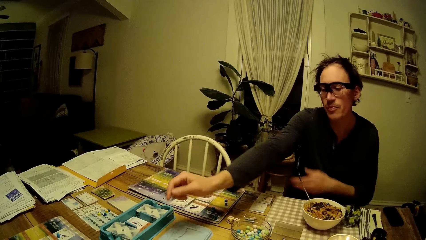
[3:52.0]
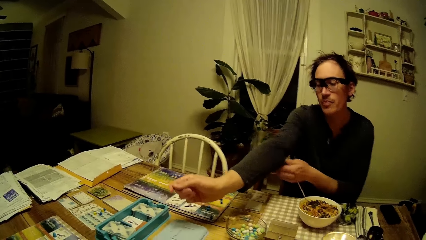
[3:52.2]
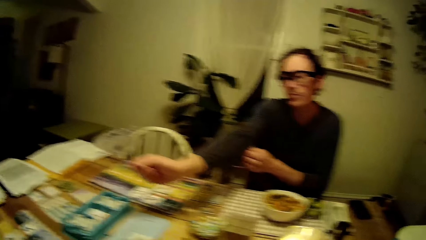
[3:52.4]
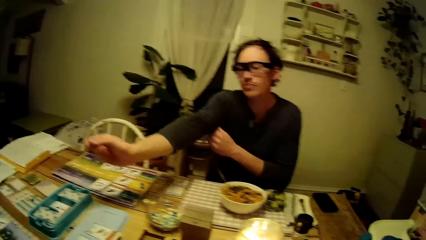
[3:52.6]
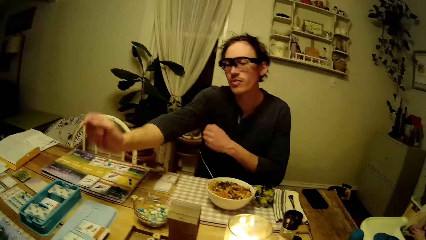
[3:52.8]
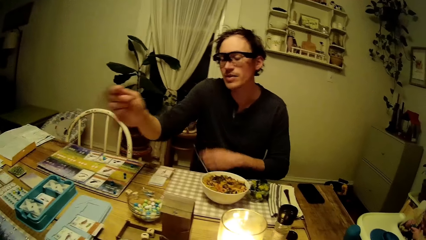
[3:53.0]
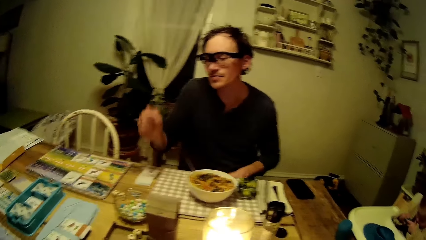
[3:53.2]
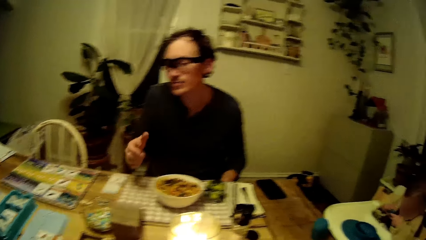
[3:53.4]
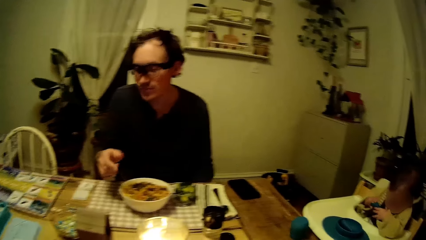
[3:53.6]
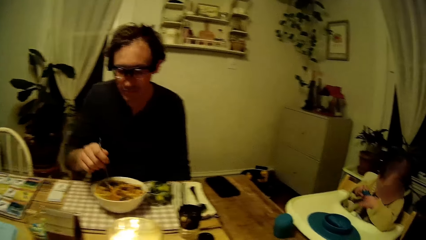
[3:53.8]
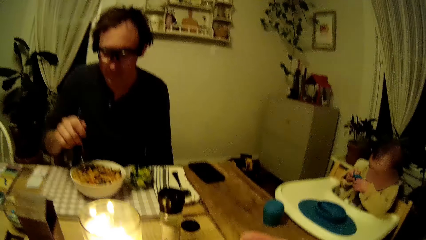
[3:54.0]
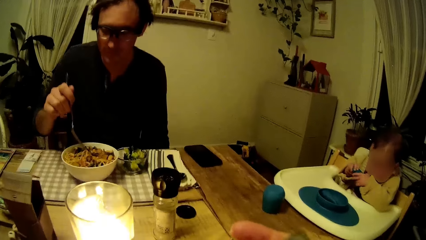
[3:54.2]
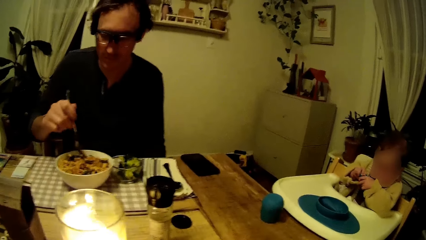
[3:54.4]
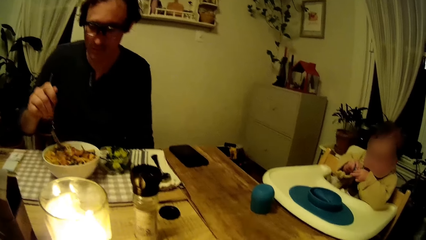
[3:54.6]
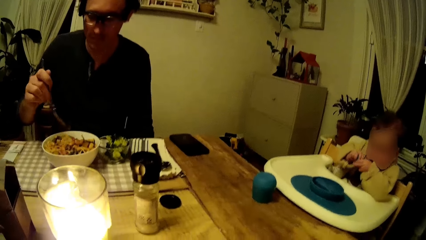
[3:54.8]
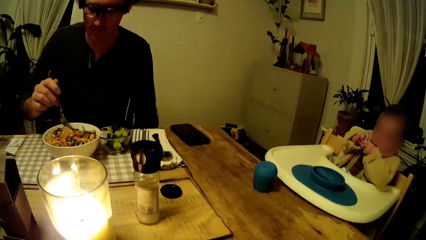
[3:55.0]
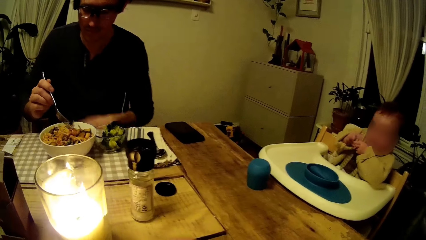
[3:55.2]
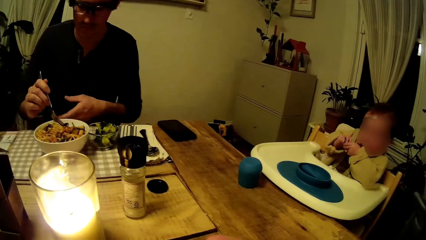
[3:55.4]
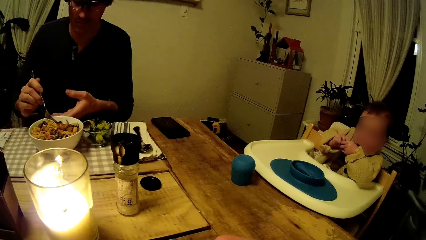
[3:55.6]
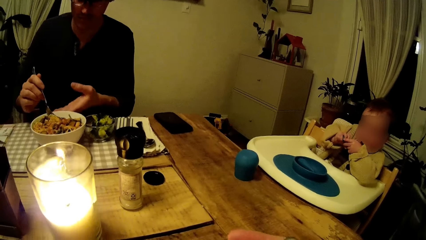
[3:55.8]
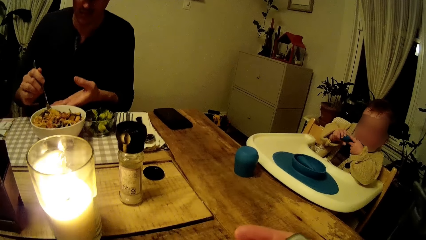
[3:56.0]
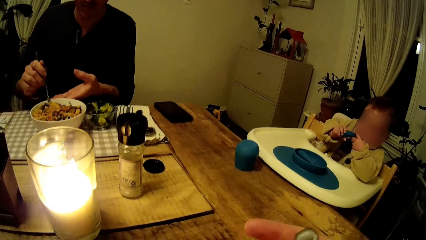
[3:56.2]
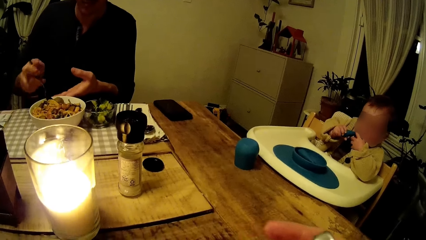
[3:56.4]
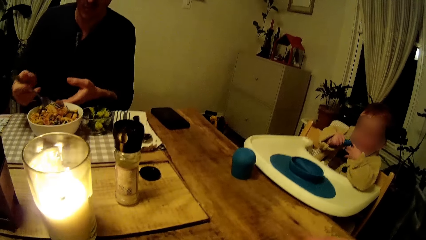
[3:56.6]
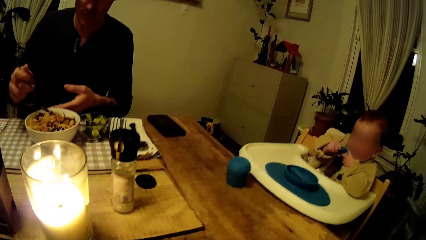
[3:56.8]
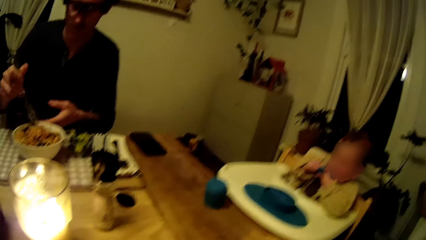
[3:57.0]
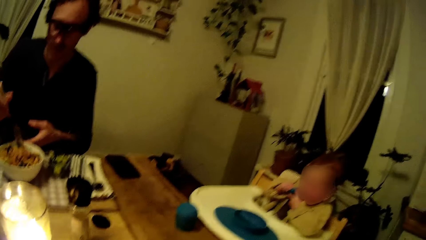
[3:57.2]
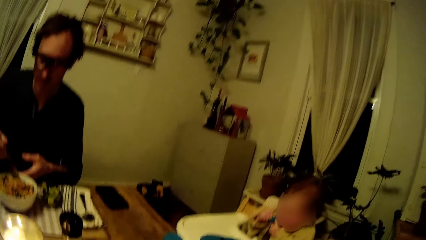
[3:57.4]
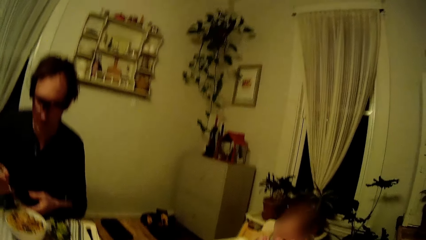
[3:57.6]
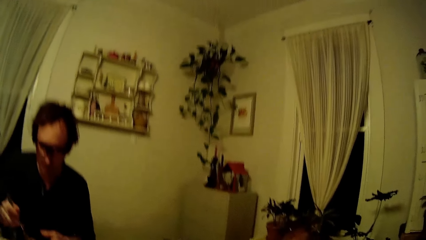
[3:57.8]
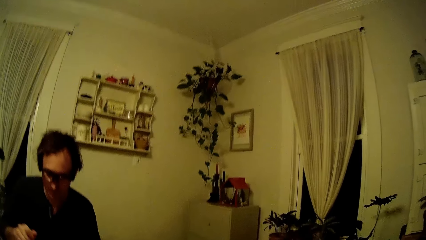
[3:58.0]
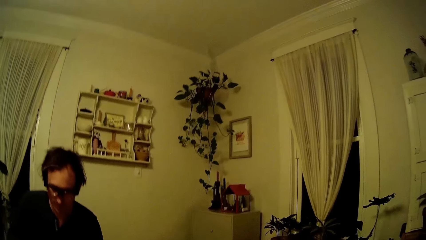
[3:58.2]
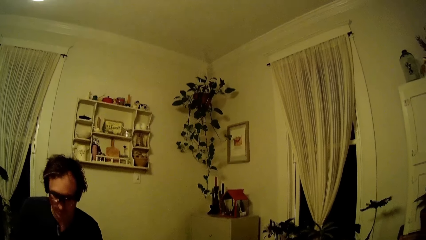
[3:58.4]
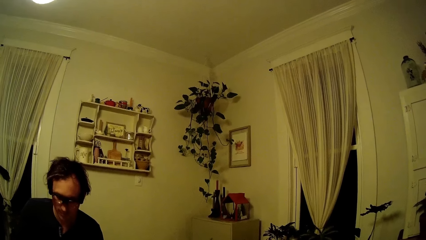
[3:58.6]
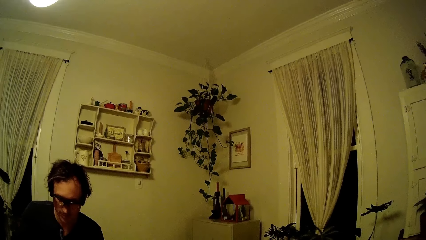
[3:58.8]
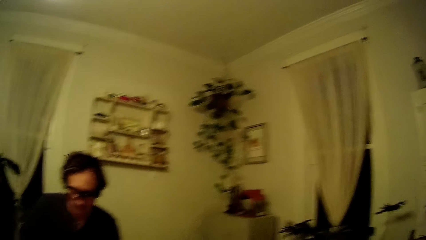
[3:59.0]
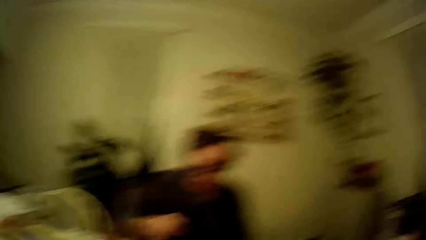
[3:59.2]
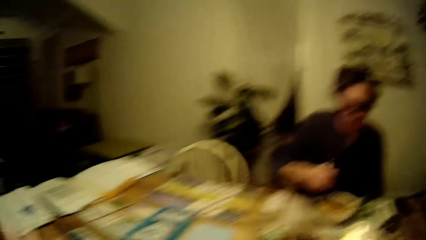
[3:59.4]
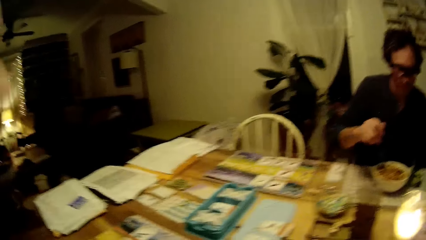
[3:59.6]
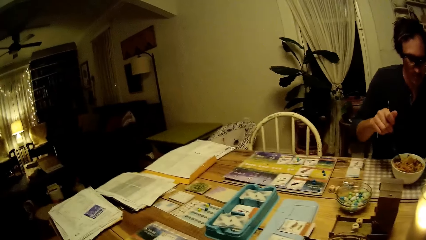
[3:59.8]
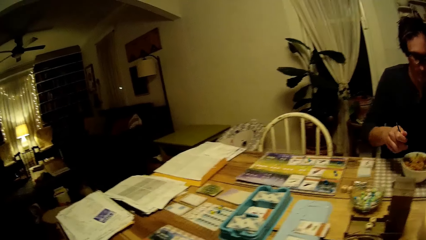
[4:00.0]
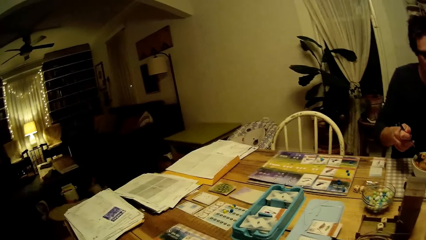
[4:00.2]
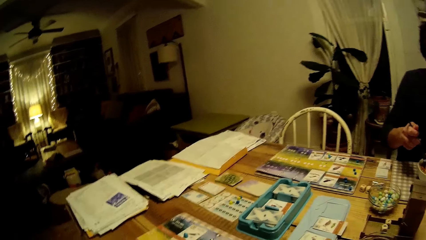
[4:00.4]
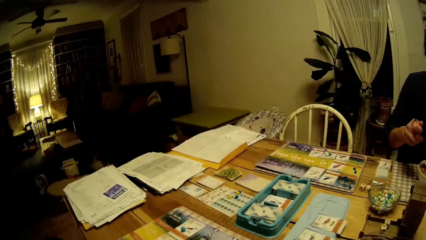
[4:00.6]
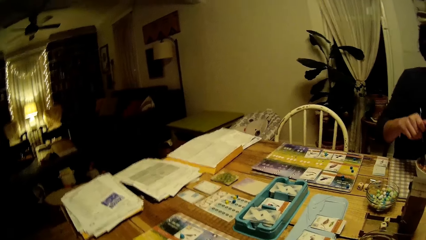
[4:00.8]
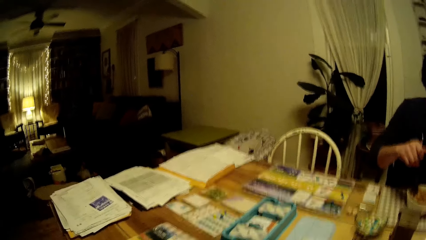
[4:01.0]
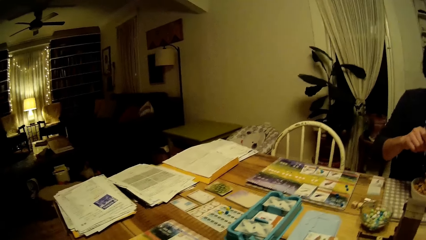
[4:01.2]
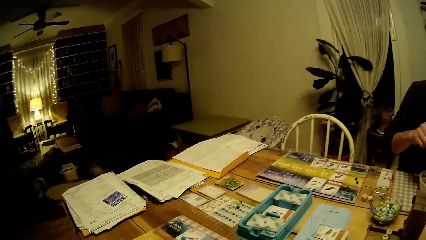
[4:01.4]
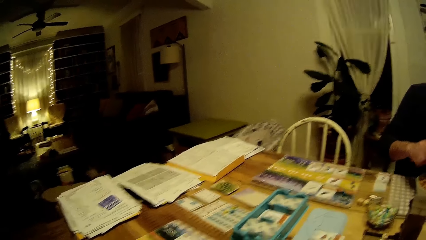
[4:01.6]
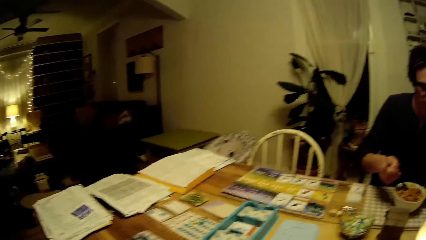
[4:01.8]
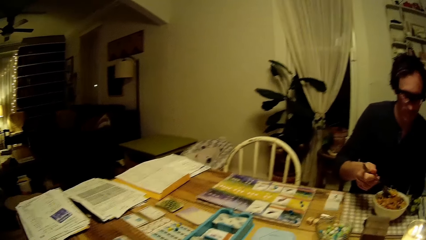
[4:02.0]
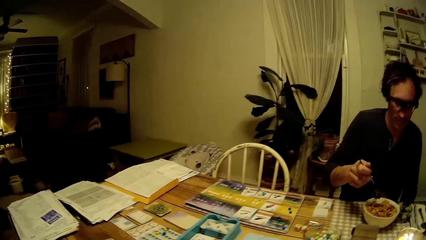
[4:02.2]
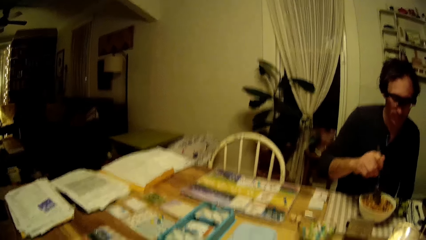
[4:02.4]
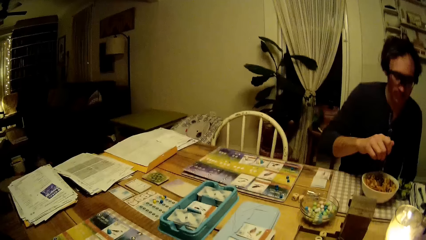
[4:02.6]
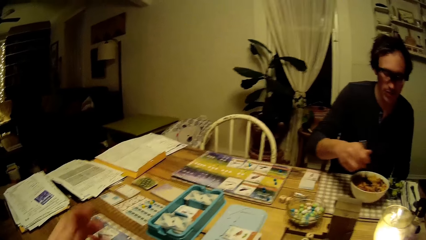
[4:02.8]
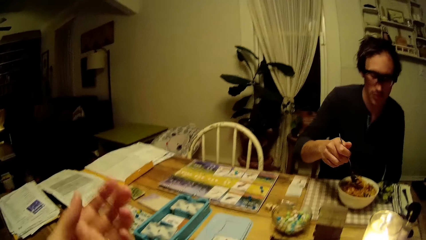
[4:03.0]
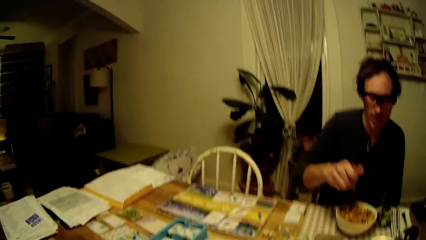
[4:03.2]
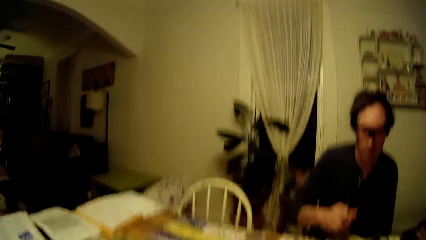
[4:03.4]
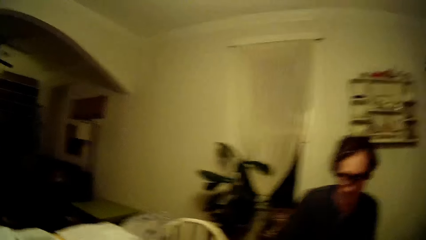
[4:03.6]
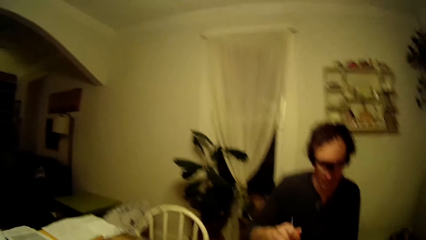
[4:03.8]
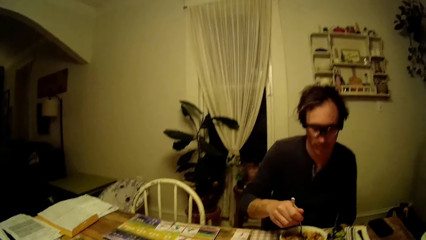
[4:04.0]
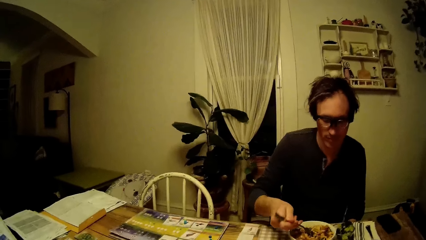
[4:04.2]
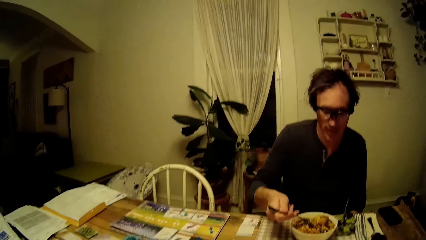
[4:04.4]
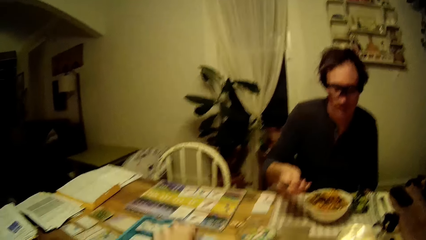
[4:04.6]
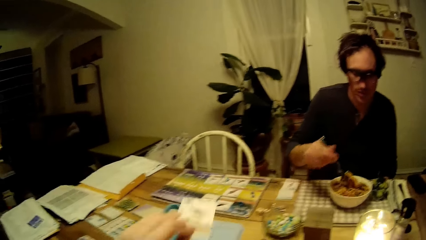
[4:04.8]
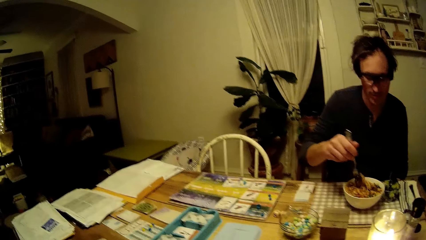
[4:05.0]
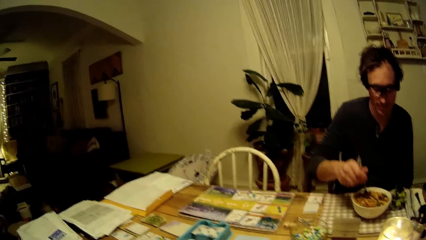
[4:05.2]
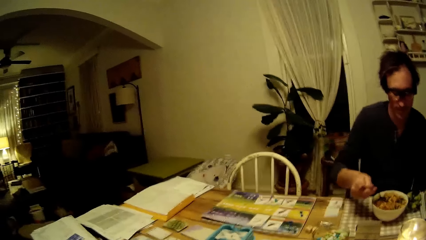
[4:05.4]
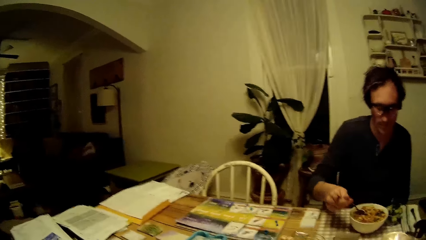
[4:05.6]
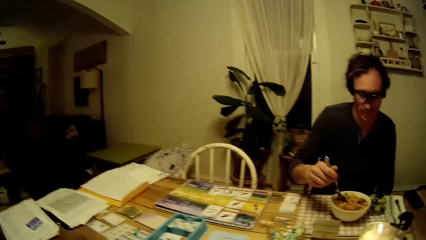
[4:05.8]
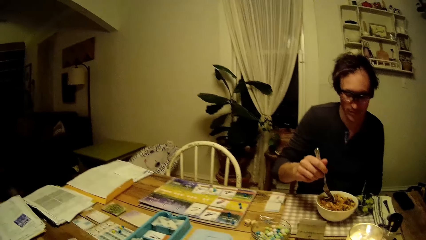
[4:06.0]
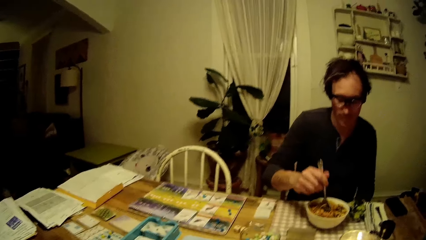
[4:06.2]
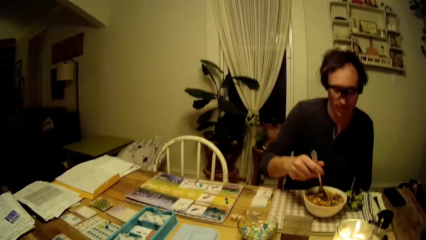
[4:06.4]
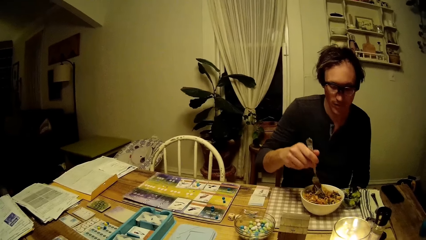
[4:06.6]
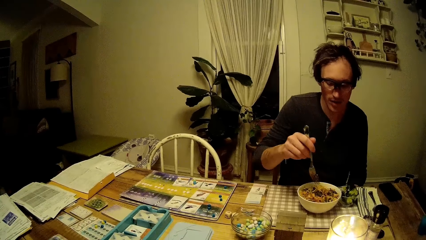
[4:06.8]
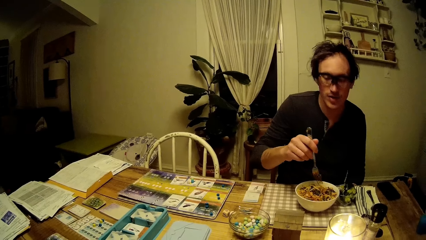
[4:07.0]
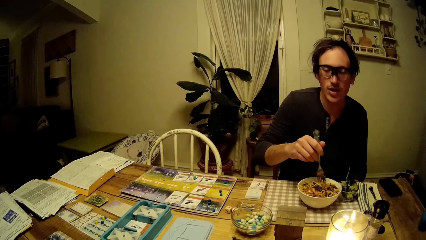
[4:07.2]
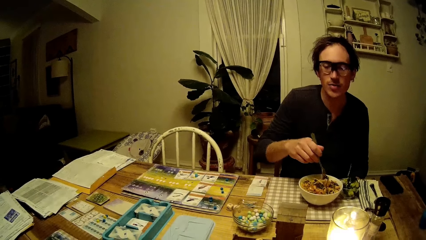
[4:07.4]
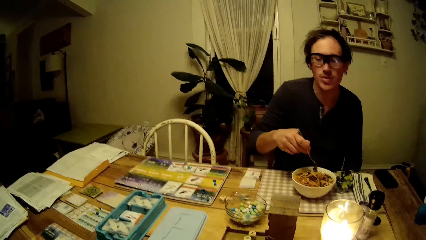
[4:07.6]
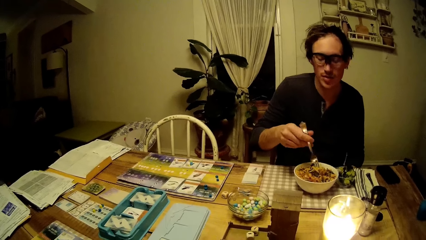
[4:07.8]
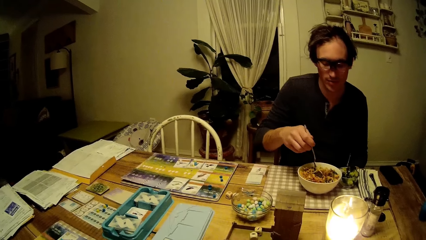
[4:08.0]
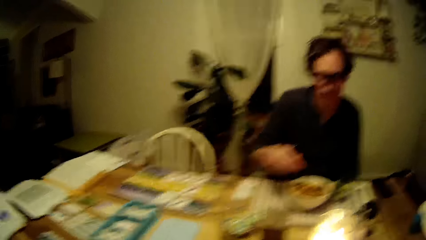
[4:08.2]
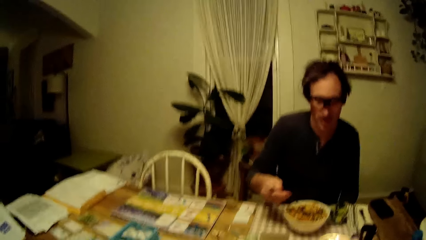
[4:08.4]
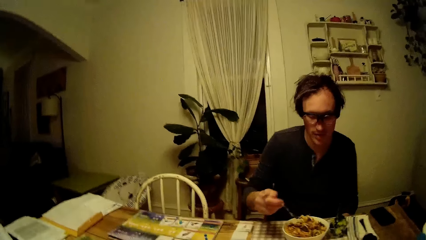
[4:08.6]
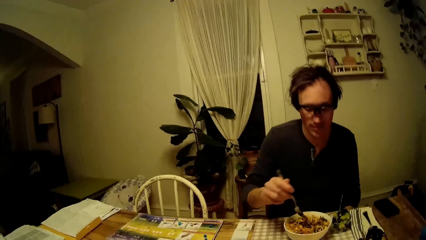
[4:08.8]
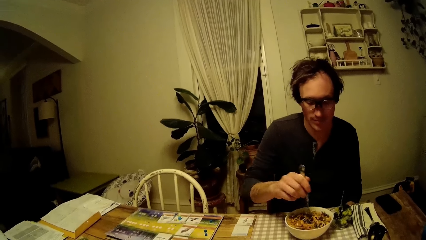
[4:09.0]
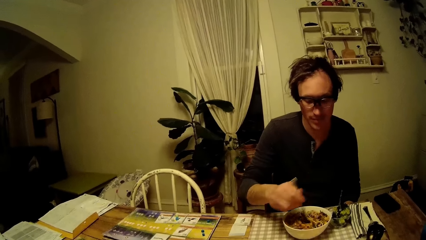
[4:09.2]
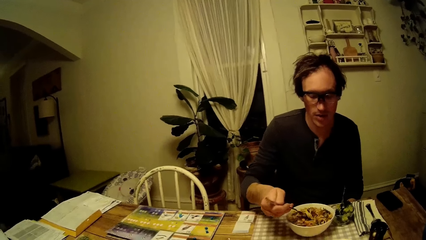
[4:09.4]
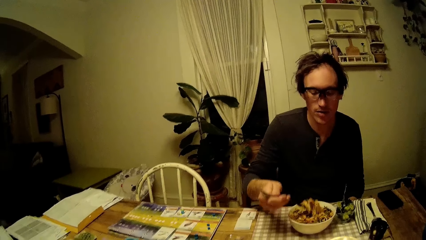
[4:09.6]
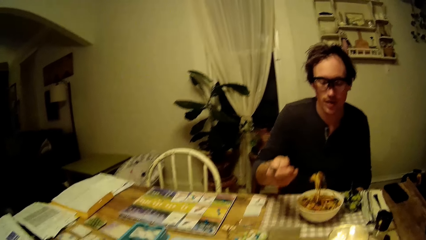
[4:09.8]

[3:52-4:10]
A man folds his sleeves. The man pulls his right sleeve with his left hand. Another person plays with something. The man grabs the fork in the bowl with his right hand. A person stirs the food with the fork. The man gathers food in the bowl with the fork in his right hand. The camera wearer moves a hand. She lifts a card from the dining table with her left hand.
